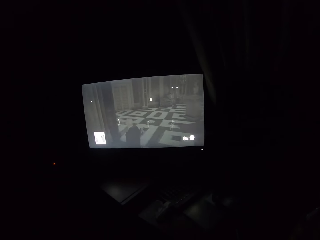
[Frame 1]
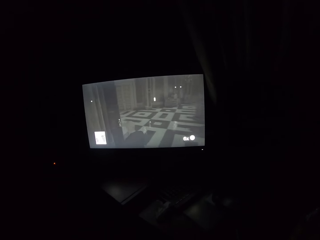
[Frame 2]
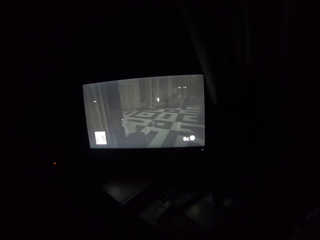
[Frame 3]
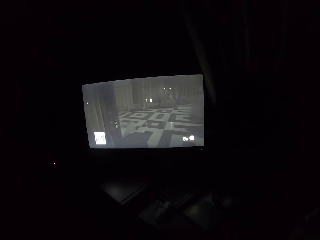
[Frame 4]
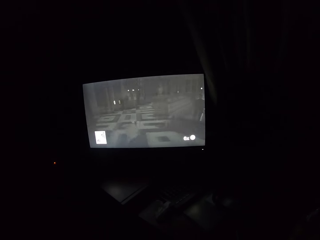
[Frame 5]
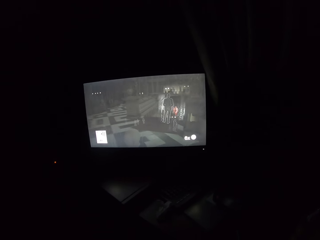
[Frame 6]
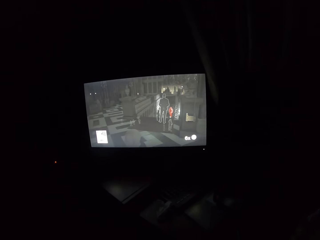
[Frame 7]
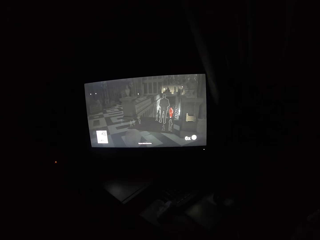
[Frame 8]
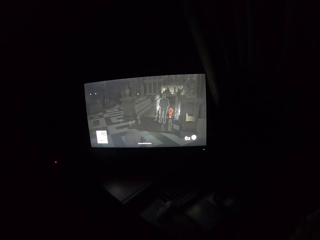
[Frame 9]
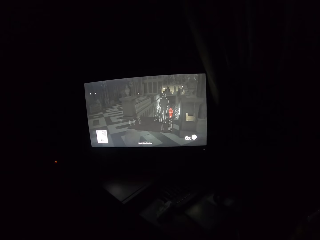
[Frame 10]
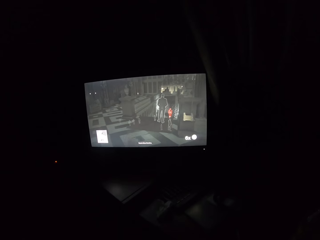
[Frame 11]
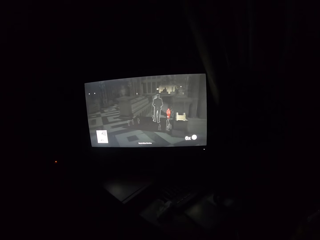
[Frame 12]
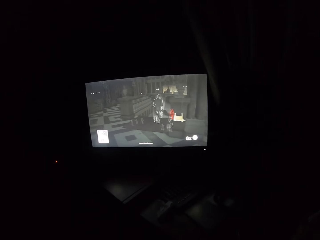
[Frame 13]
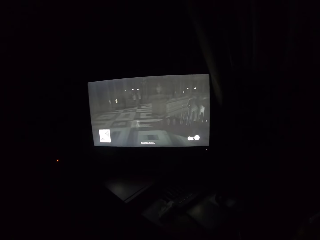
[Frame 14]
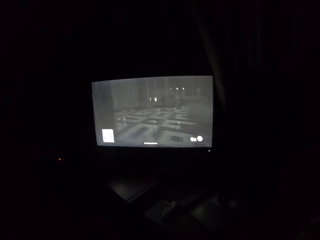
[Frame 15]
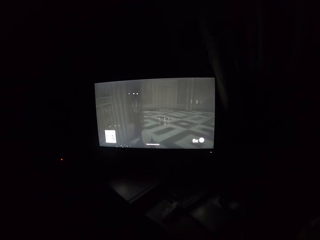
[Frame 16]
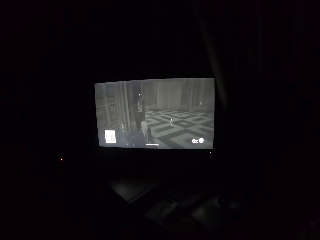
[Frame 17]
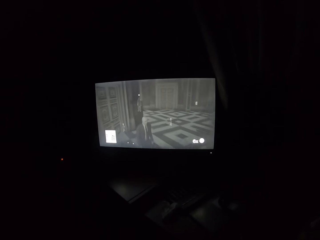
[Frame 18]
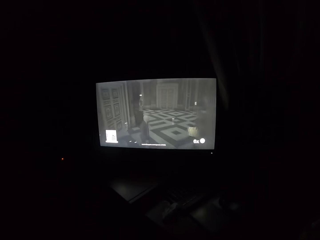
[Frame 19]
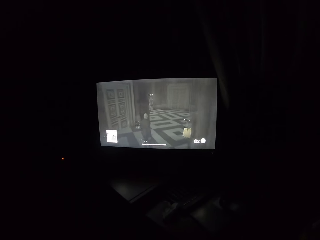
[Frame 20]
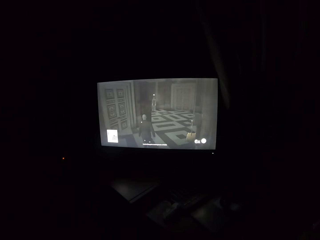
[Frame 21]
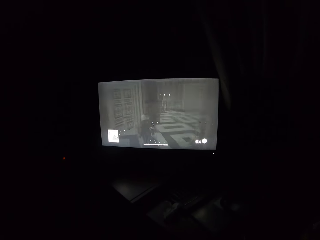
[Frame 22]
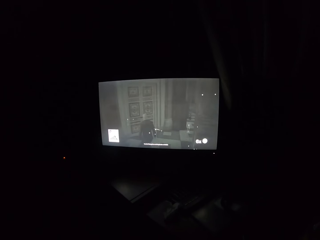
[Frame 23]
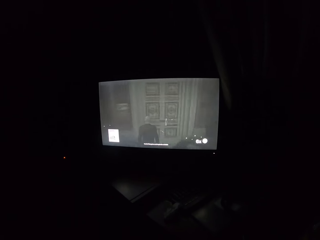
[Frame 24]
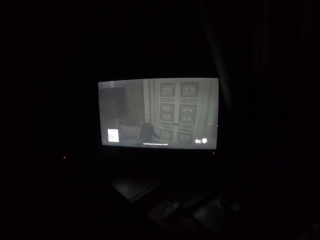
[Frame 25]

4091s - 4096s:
The camera wearer plays a video game on the television.

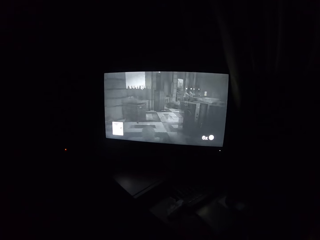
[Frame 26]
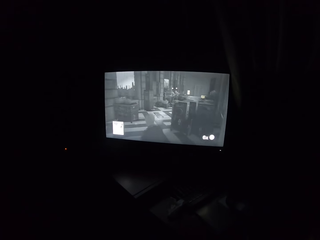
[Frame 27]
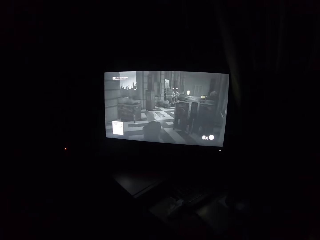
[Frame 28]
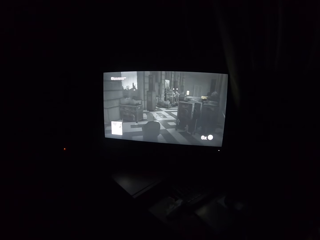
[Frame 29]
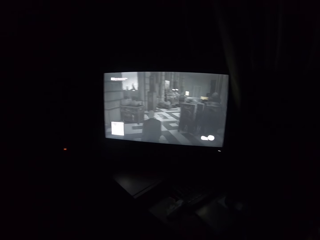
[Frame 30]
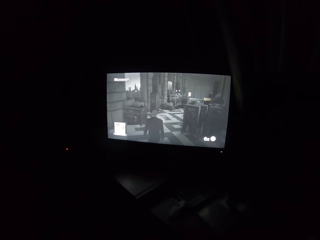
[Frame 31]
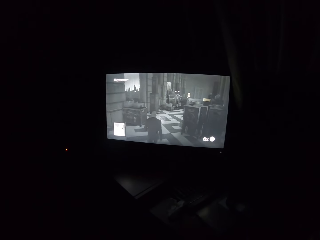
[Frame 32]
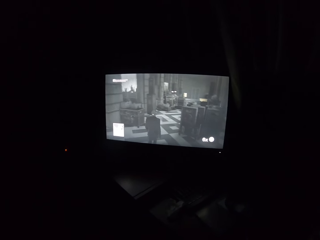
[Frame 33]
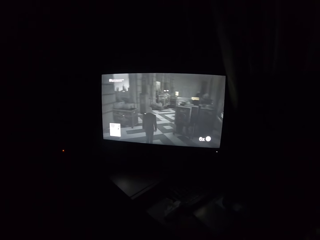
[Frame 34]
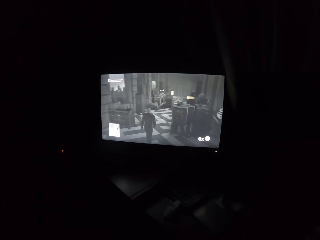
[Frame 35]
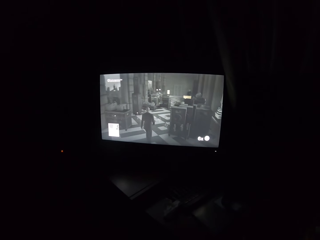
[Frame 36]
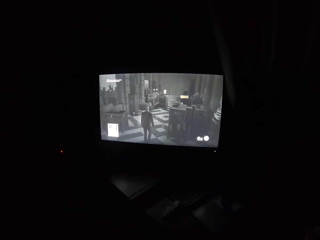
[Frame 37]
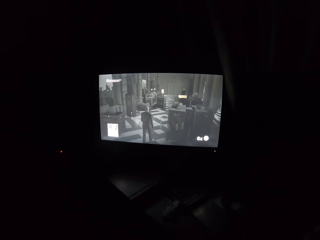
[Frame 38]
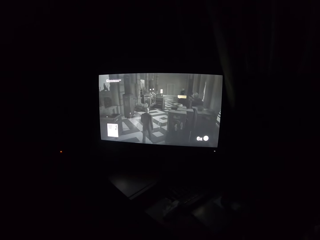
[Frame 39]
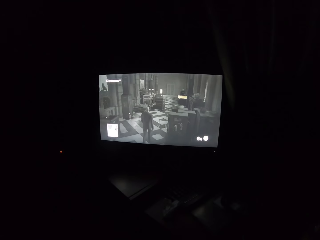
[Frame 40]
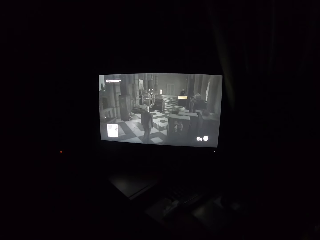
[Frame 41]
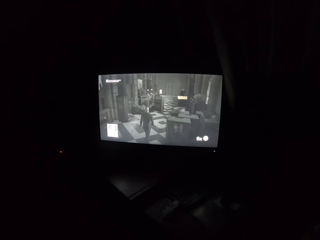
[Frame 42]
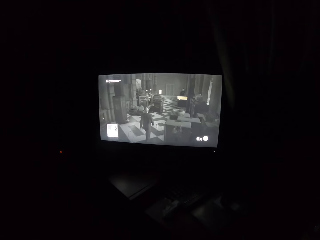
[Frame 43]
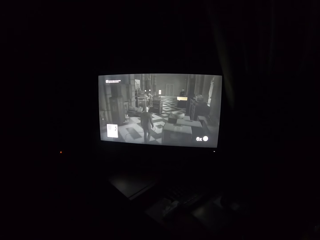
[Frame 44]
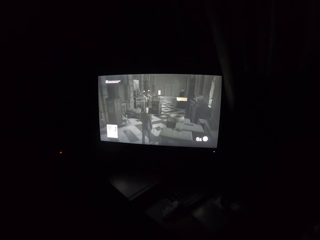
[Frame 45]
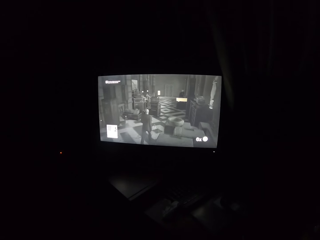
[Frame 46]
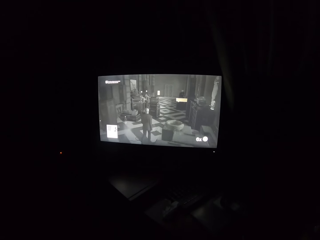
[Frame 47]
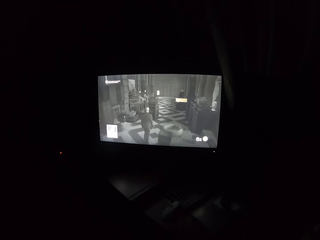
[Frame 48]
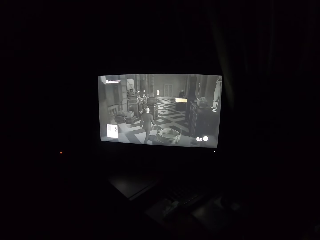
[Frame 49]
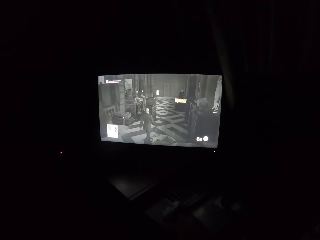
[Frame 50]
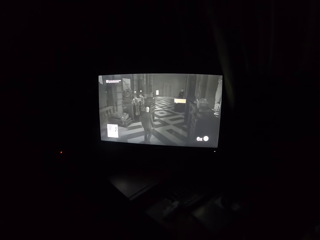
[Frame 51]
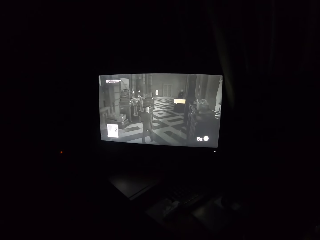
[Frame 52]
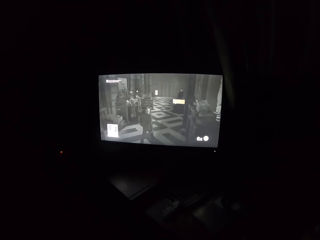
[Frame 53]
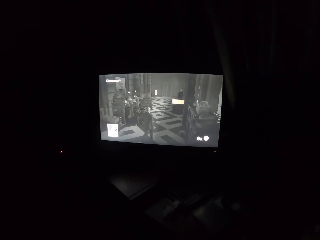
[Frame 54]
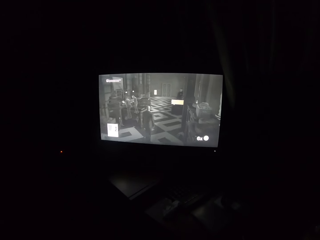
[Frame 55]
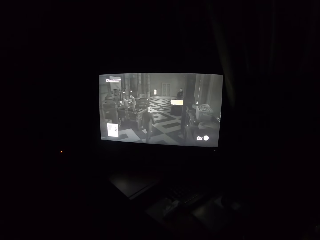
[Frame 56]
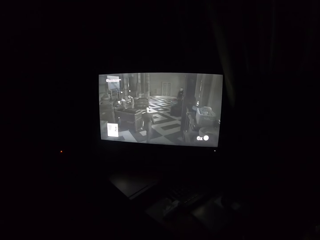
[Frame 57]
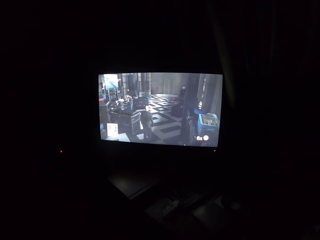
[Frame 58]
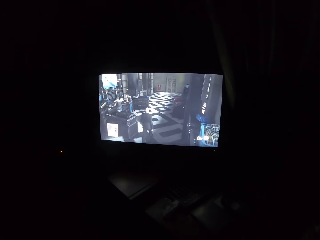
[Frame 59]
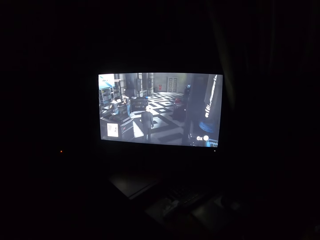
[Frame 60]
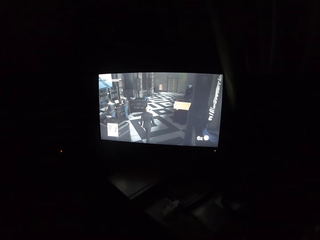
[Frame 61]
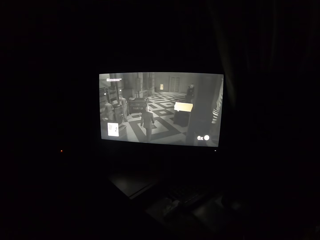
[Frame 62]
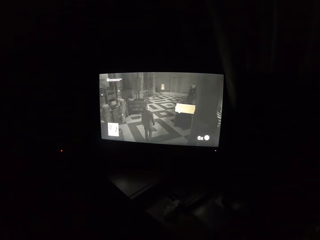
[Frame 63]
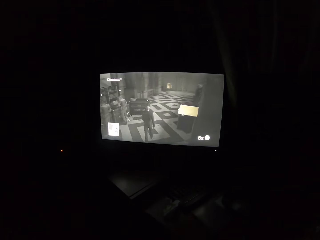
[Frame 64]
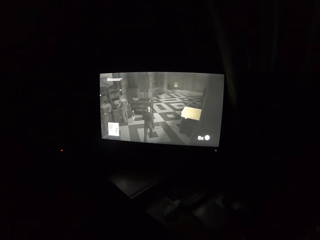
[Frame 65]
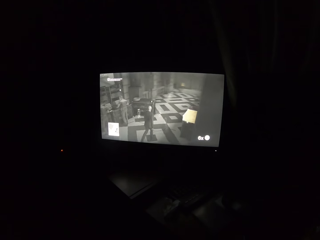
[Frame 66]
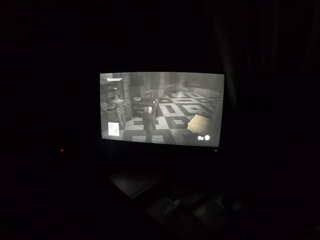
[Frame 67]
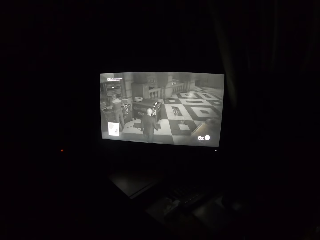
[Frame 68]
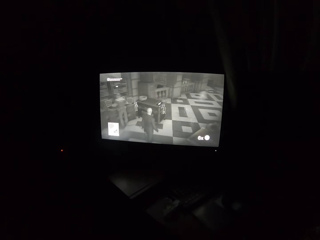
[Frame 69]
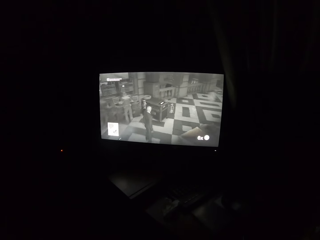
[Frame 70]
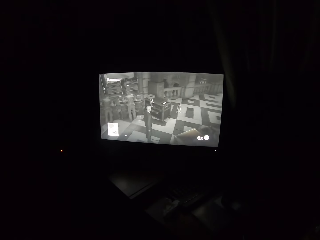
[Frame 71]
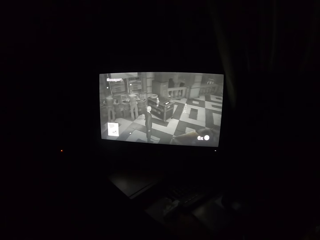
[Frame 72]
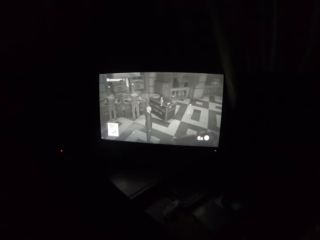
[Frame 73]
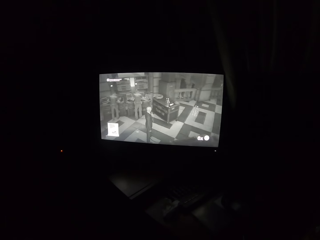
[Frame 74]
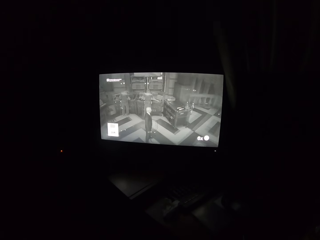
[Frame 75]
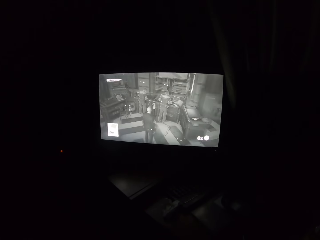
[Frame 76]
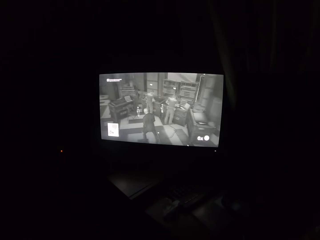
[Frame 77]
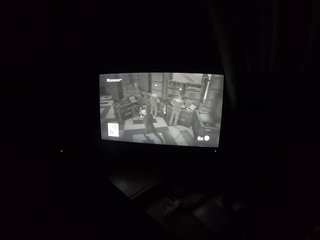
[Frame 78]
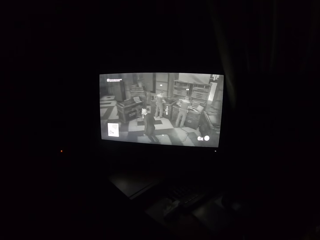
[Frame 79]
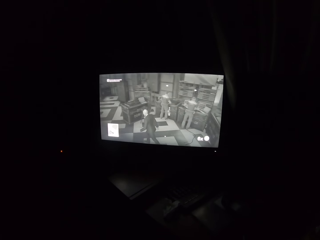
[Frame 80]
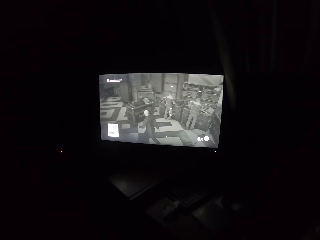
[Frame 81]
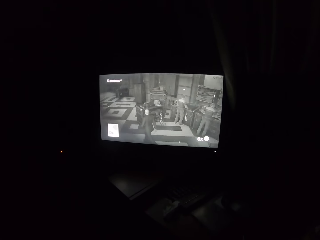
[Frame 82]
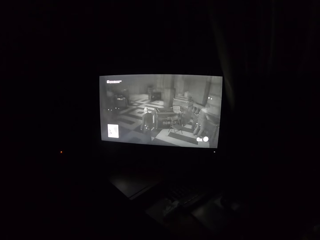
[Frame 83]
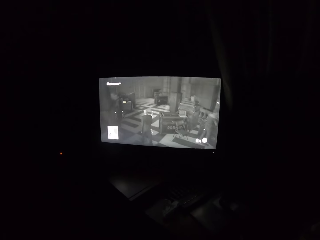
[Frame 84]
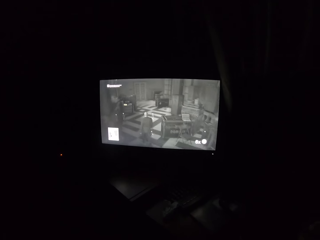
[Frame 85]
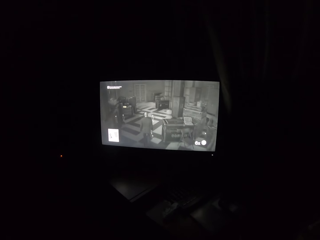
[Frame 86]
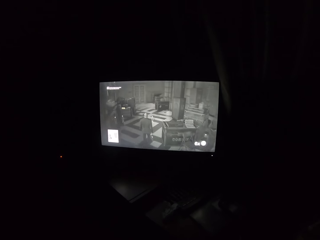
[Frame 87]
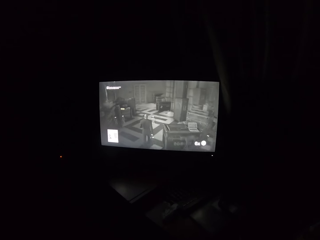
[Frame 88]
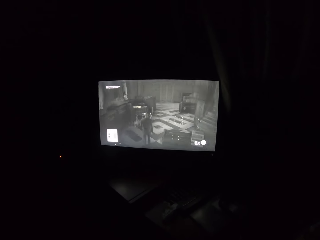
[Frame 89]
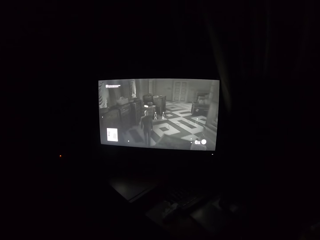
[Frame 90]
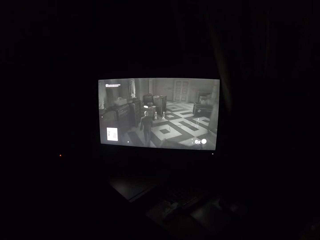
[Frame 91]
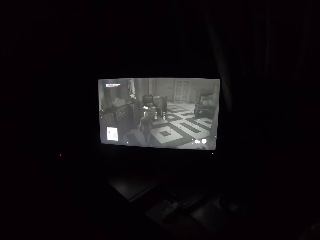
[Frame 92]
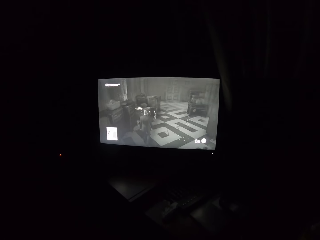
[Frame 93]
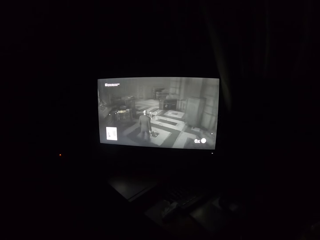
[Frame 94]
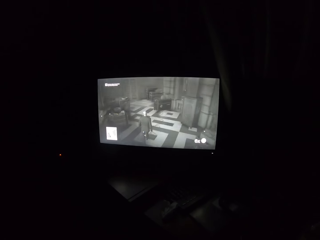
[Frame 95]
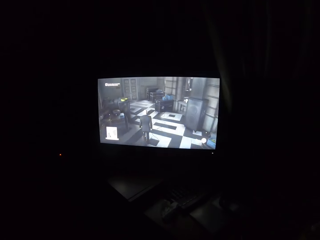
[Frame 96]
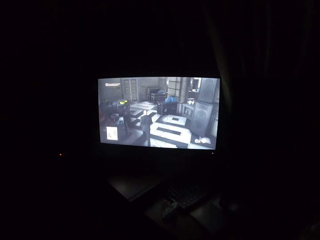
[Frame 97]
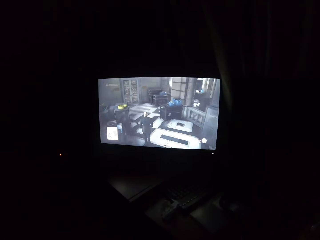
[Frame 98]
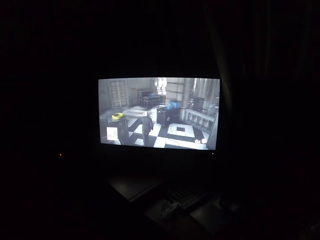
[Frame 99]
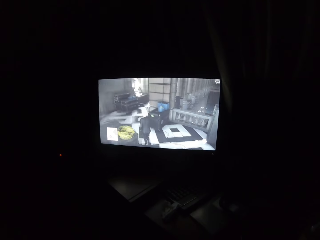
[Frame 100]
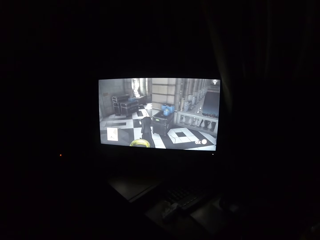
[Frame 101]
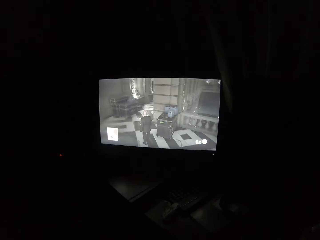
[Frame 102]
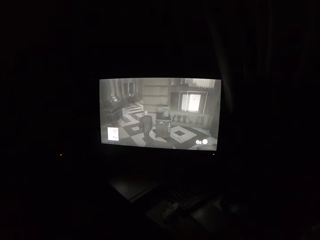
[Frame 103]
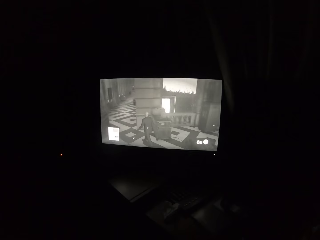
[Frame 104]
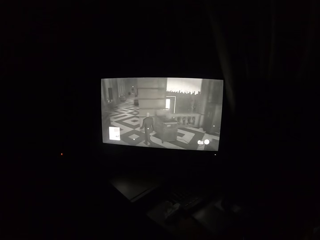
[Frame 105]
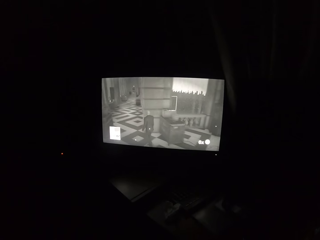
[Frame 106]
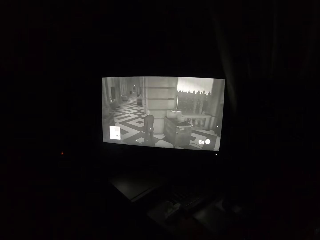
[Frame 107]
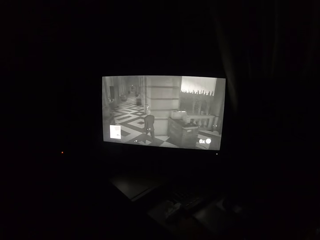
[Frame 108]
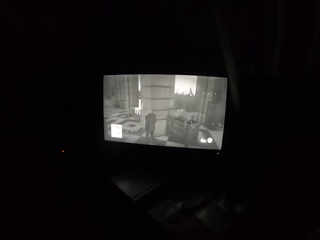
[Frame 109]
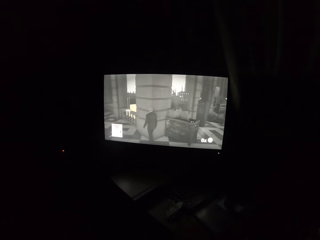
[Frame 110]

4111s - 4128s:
The camera wearer turns to the side. They play a video game on the television.
